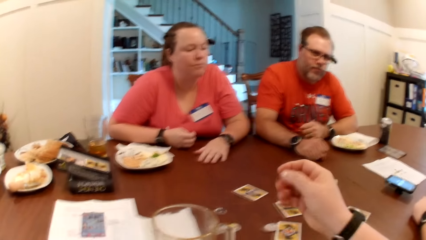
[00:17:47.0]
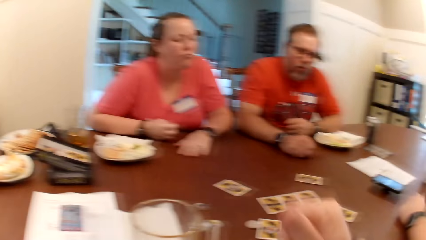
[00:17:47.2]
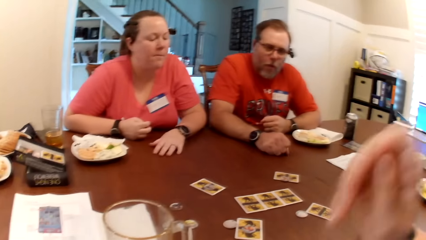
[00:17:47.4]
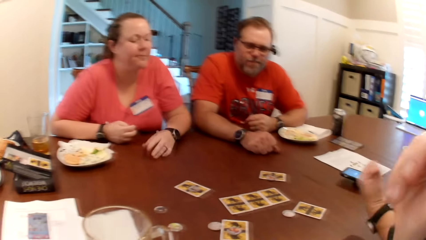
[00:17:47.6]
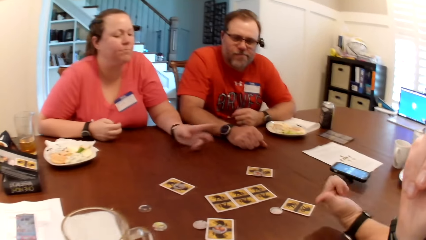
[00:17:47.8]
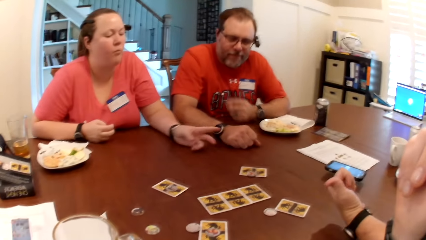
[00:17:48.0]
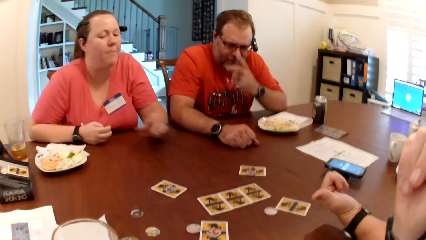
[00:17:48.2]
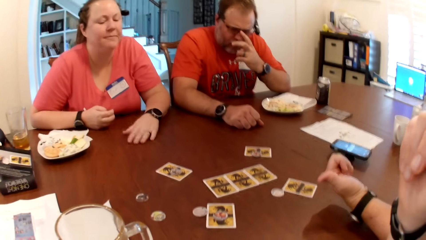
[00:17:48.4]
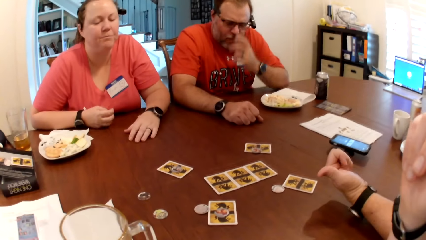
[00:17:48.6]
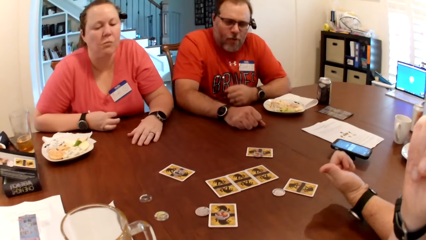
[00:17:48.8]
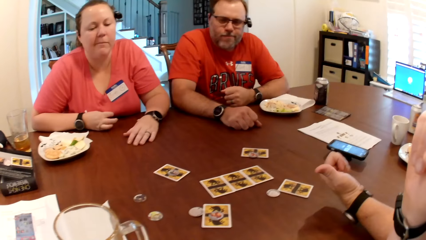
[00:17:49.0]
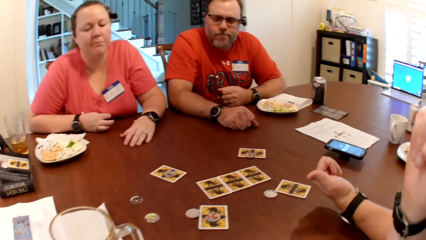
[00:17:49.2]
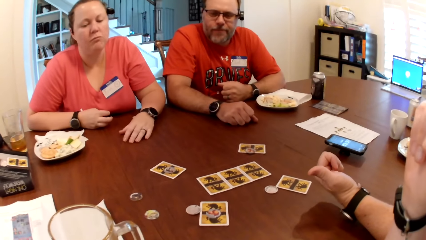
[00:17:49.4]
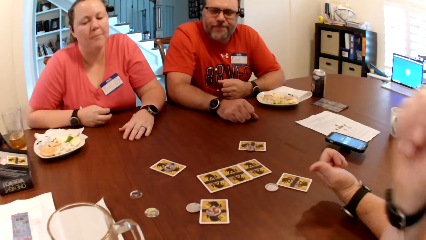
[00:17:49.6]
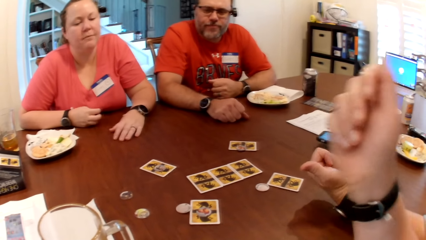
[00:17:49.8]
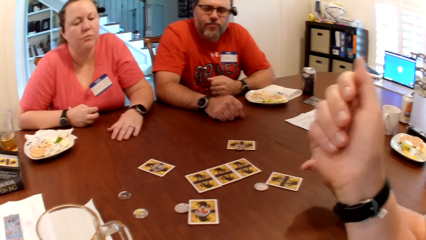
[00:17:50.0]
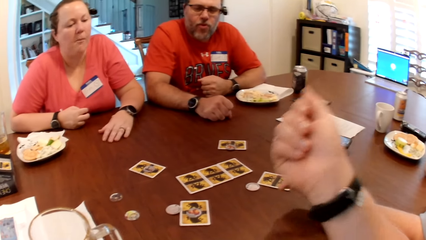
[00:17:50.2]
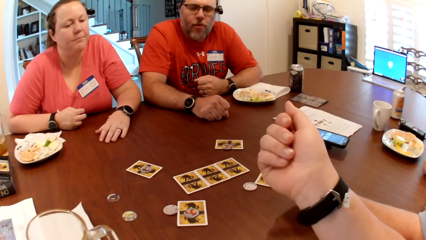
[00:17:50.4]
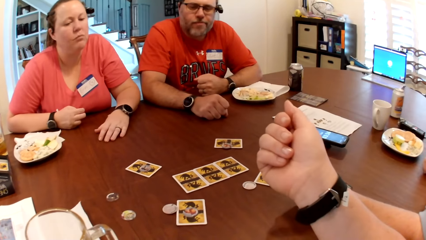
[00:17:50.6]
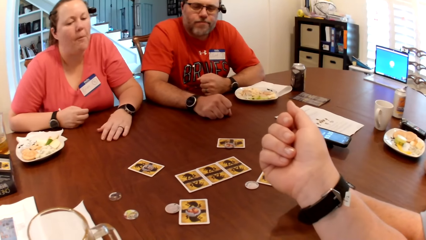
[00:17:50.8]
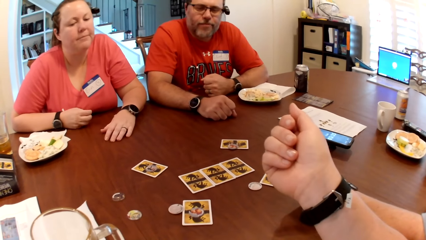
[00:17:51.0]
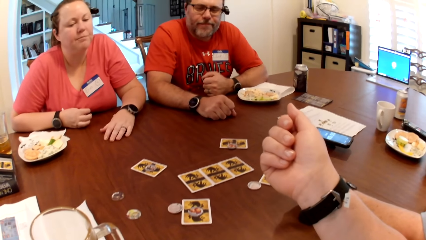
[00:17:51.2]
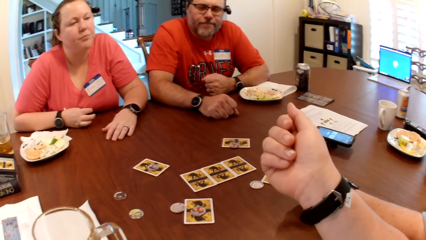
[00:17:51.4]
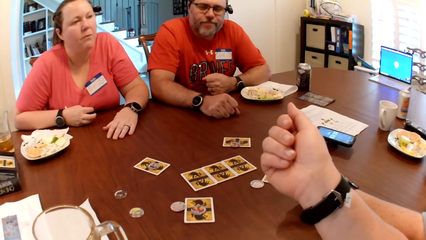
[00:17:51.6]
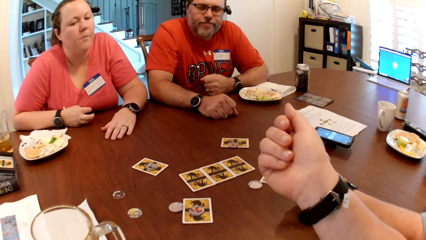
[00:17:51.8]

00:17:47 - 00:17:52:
The camera wearer looks around. The man adjusts his glasses with his left hand.

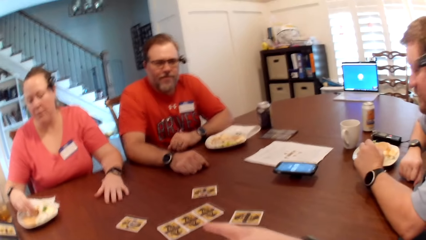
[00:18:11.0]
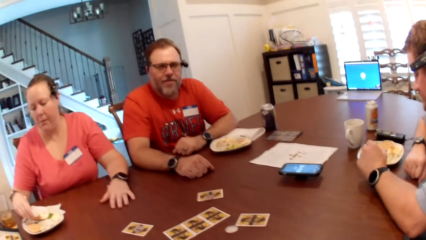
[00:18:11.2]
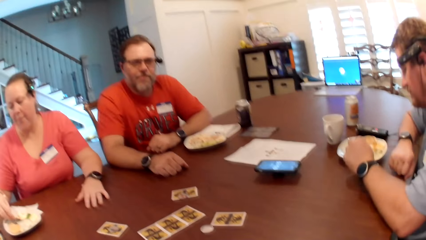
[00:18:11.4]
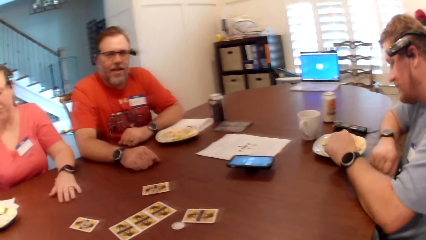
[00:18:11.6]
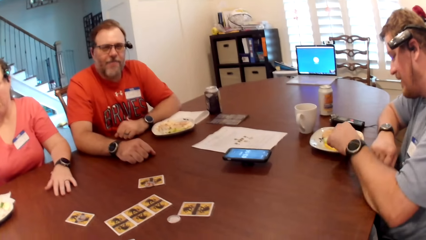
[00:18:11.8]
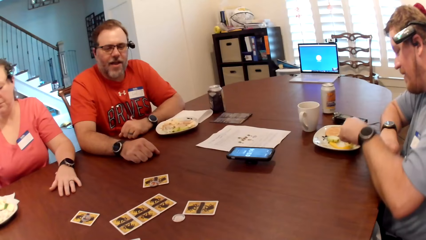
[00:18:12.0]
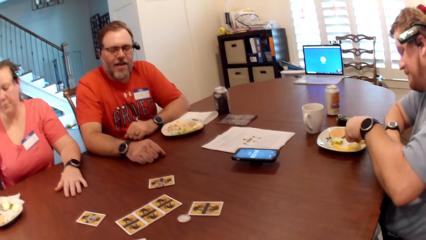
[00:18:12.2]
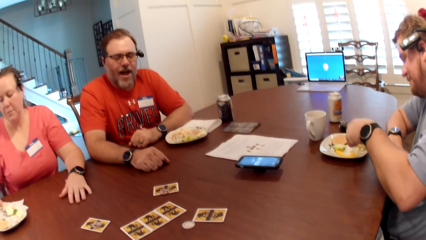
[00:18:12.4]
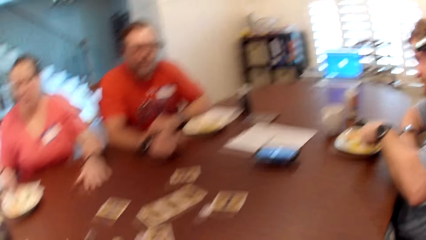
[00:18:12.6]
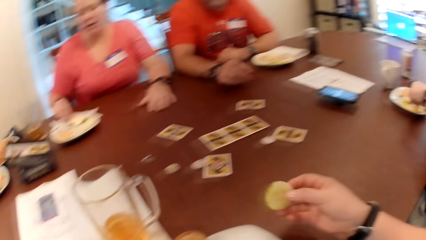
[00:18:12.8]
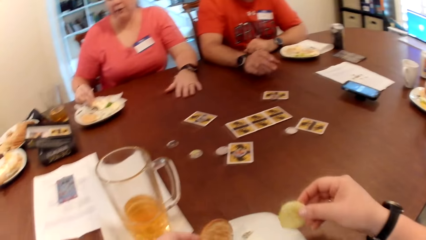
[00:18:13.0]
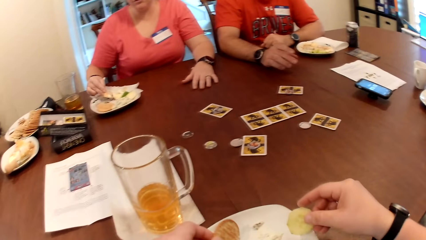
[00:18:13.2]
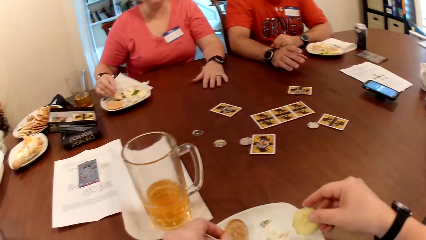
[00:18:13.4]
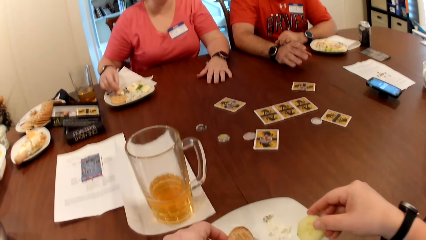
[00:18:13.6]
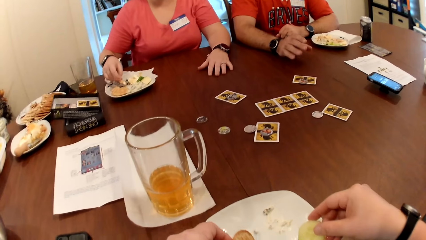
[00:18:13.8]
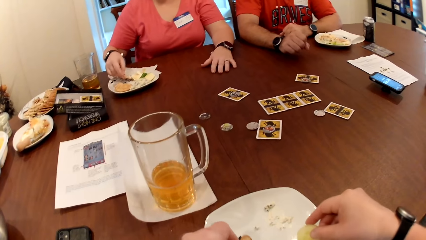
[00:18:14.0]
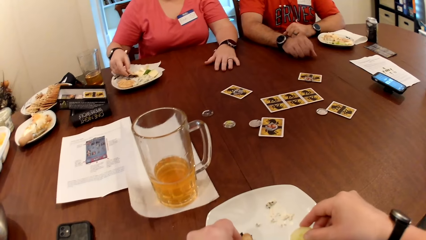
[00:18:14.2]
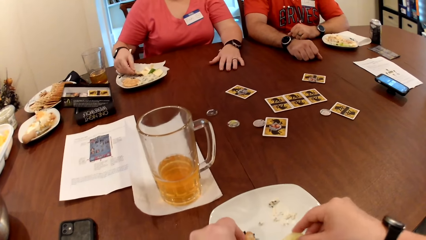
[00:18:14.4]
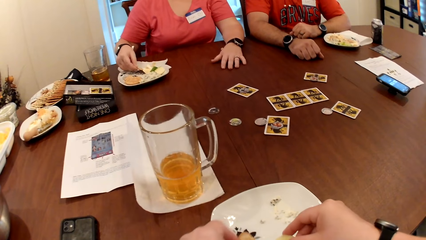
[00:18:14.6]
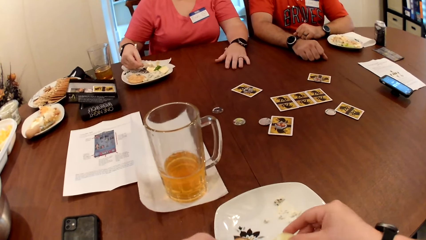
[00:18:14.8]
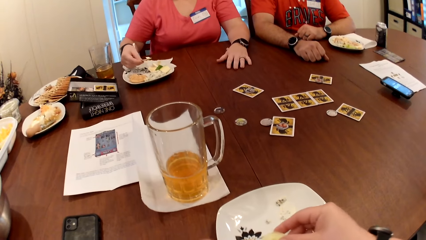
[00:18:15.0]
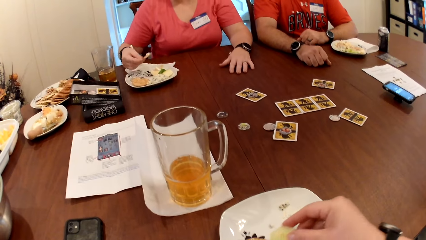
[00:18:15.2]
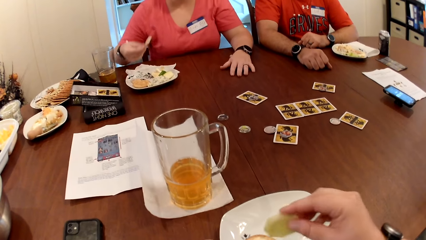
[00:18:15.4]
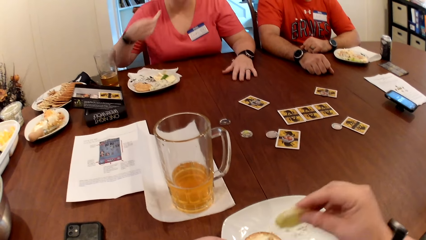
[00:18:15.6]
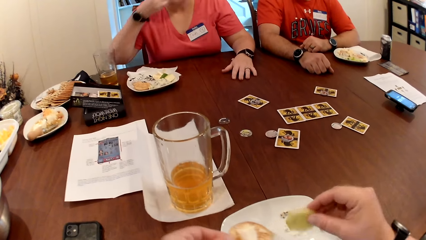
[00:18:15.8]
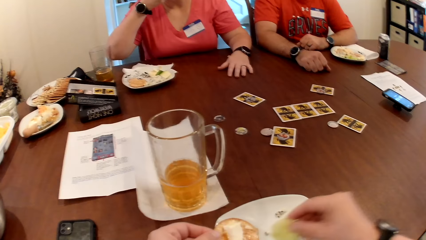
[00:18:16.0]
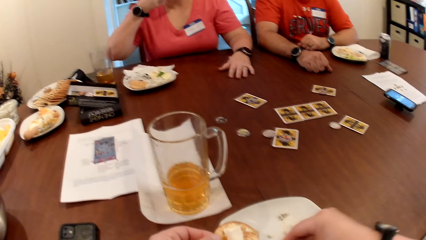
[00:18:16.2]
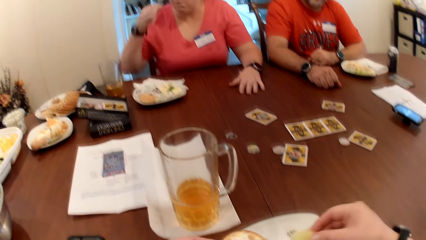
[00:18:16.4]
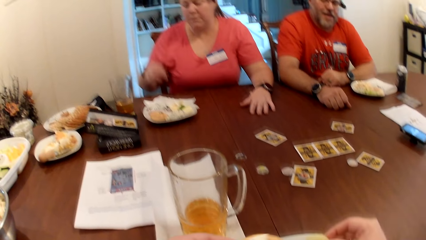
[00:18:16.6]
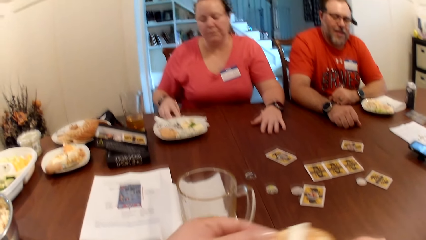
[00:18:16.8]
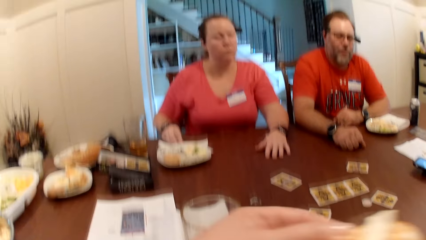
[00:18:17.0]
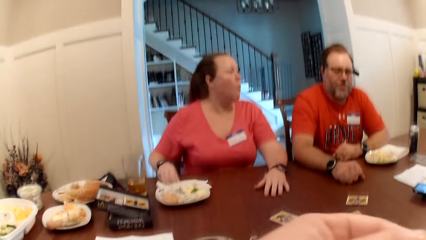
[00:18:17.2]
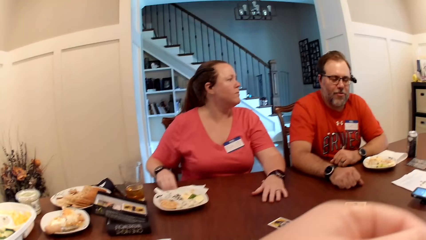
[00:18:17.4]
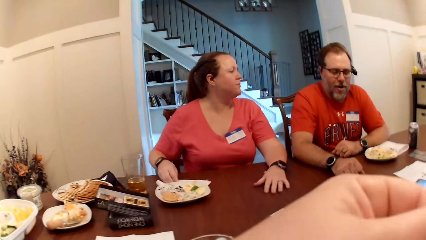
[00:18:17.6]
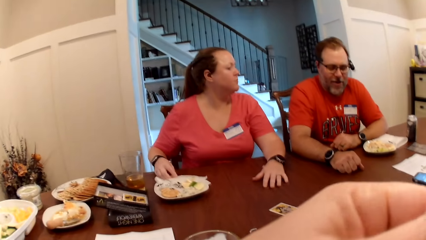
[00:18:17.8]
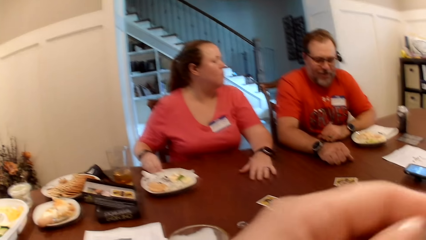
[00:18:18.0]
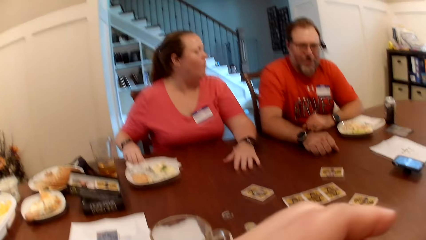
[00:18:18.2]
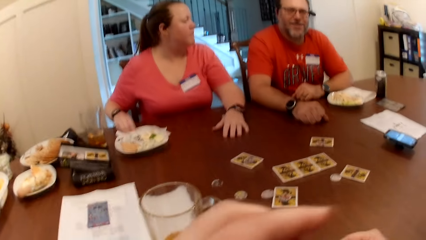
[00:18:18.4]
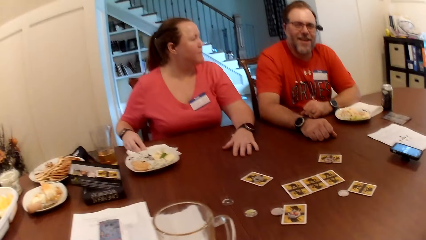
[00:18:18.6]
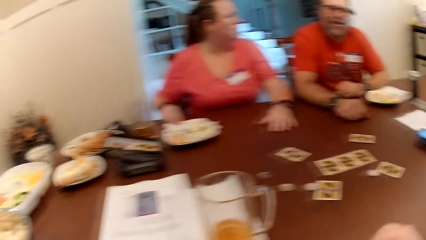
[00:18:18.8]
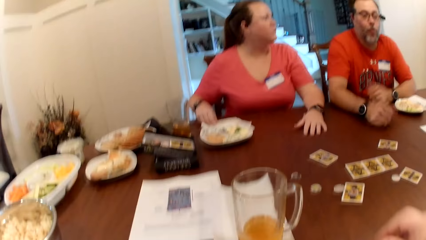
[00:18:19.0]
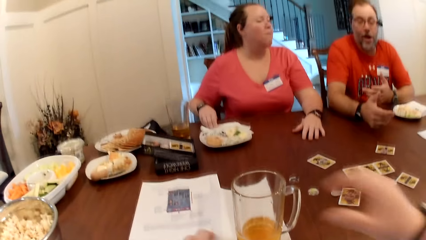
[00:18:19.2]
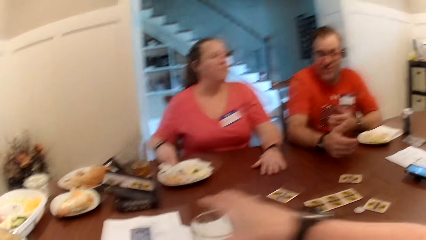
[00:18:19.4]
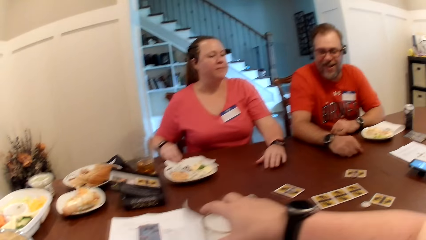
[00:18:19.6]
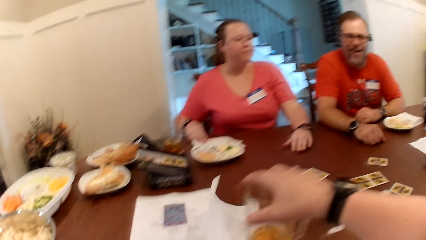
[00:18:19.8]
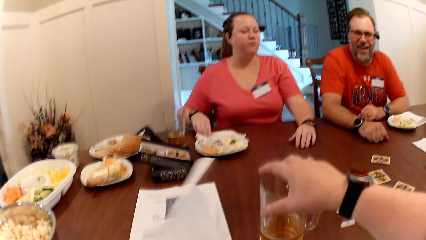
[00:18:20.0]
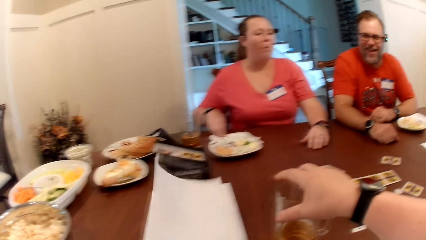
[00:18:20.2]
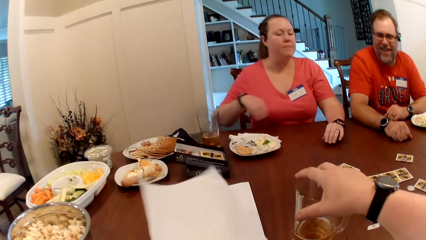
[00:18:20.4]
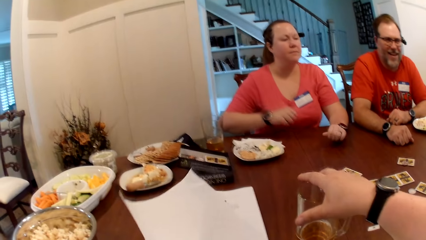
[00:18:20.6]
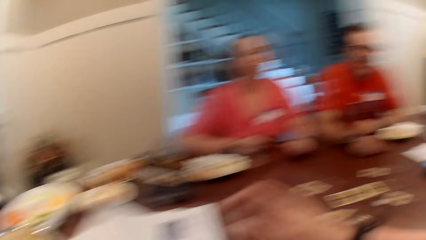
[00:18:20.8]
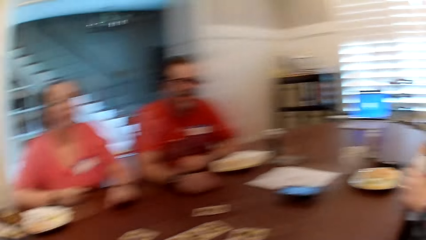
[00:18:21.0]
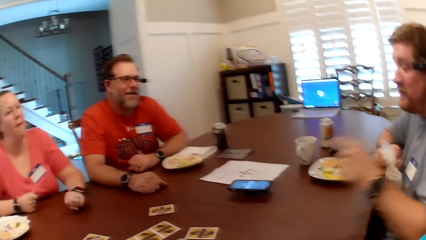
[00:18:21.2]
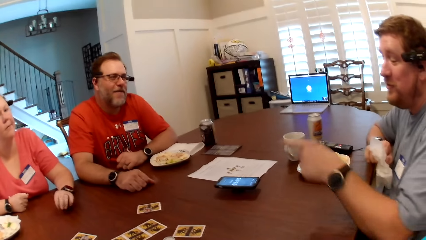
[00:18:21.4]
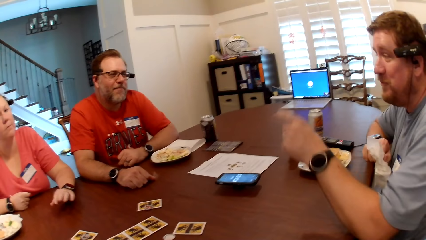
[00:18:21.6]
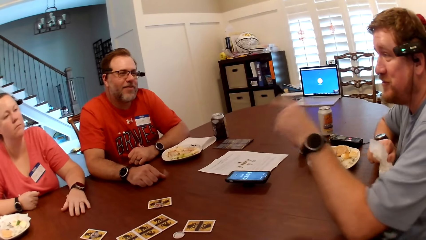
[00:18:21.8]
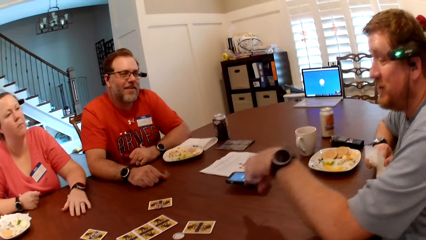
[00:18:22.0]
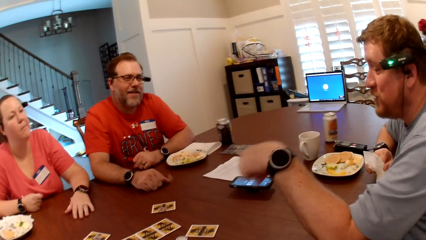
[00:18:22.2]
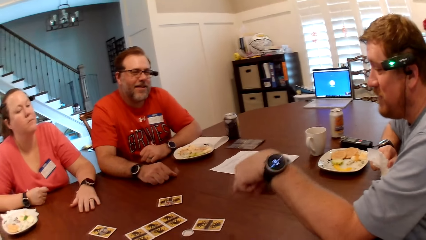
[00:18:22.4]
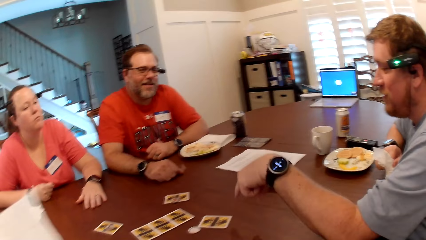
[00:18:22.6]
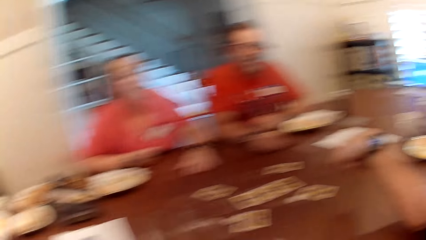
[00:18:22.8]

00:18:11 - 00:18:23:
A man picks potato slices from the plate on the table with his left hand. A woman adjusts the paper on the table with her right hand. The camera wearer holds food in their right hand. They insert the cookies in their hands in the oatmeal in the plate on the table. The woman picks cookies from the plate on the table with her right hand. Another woman eats fruit salad from the plate with her right hand. The camera wearer eats fruit salad from the plate with their right hand. They scoop food. Another man converses with the camera wearer, the other woman and a third man. The camera wearer picks a glass cup from the table with their right hand. They move the glass and grab a serviette from the table with their left hand. The third man converses with the camera wearer, the second man and the other woman. The camera wearer looks around.
